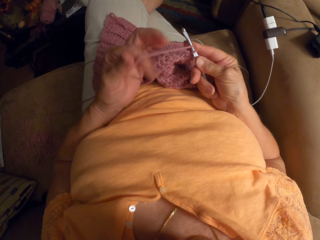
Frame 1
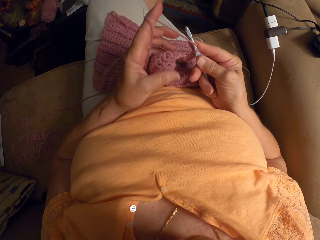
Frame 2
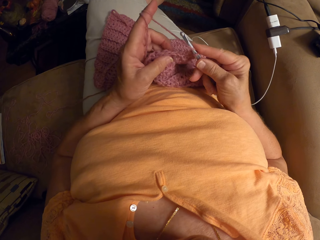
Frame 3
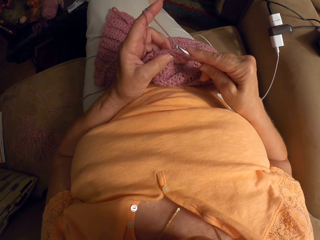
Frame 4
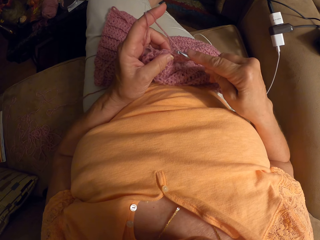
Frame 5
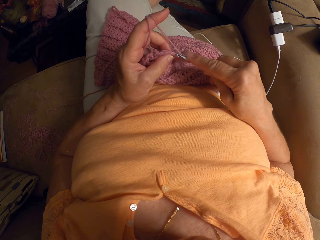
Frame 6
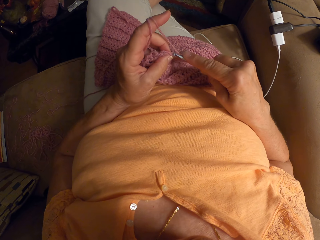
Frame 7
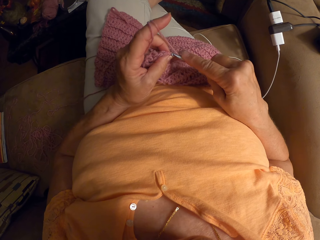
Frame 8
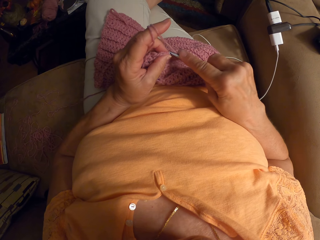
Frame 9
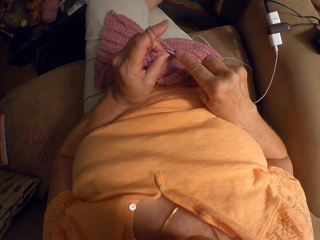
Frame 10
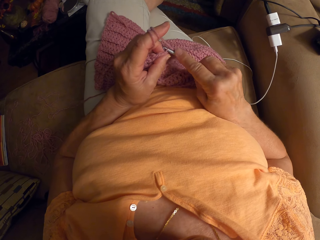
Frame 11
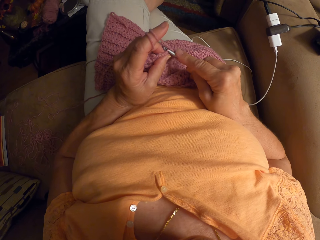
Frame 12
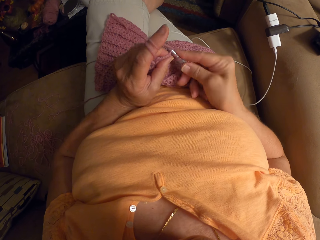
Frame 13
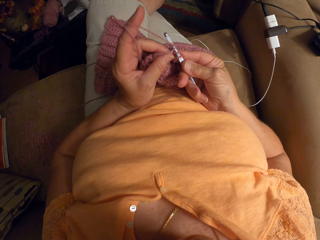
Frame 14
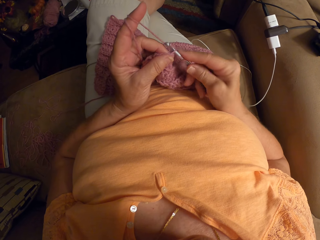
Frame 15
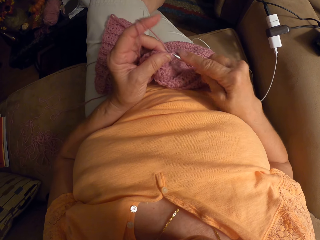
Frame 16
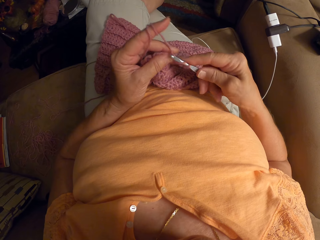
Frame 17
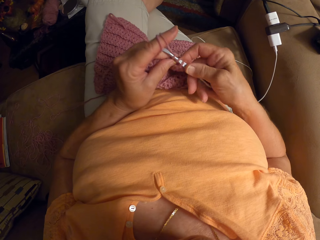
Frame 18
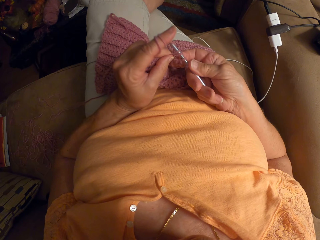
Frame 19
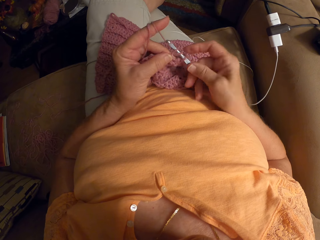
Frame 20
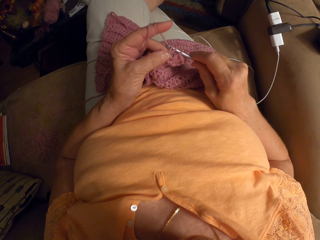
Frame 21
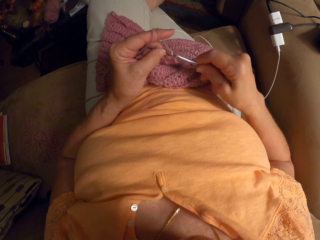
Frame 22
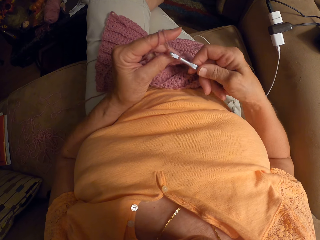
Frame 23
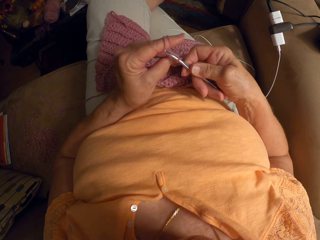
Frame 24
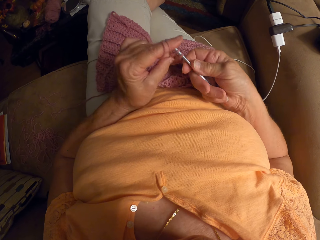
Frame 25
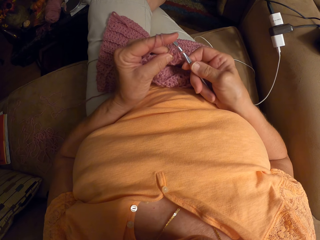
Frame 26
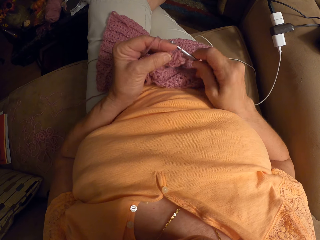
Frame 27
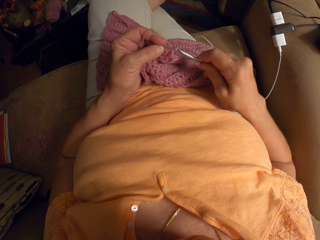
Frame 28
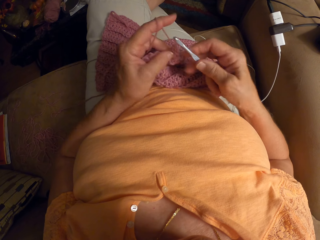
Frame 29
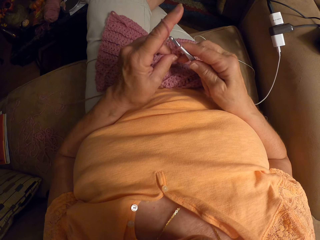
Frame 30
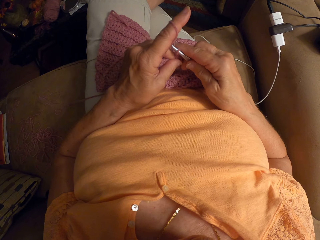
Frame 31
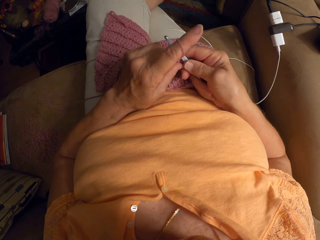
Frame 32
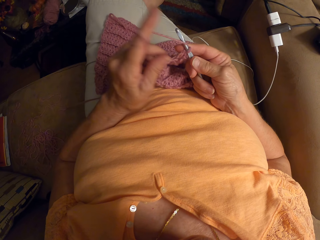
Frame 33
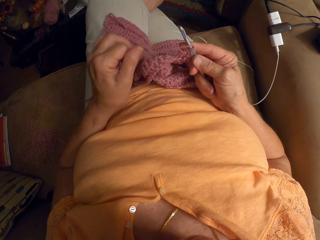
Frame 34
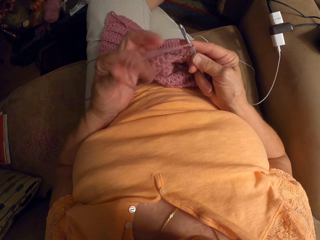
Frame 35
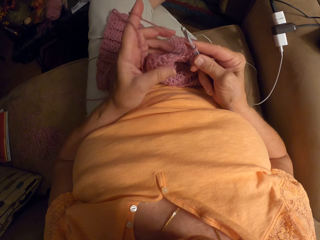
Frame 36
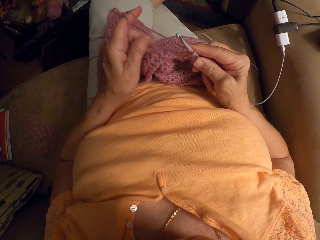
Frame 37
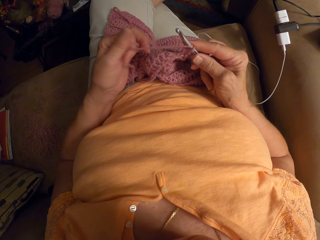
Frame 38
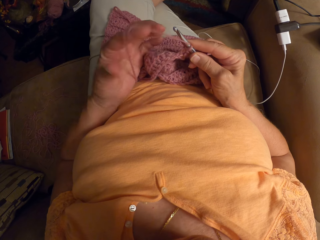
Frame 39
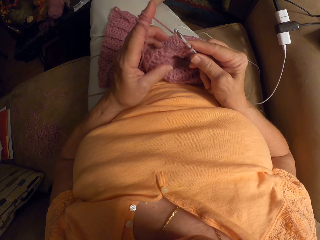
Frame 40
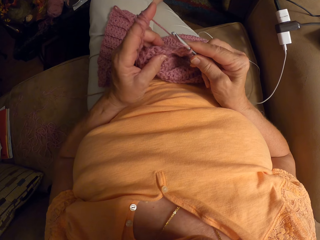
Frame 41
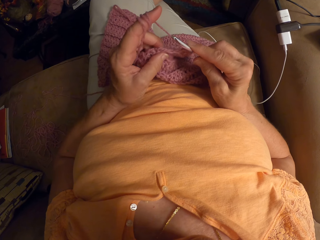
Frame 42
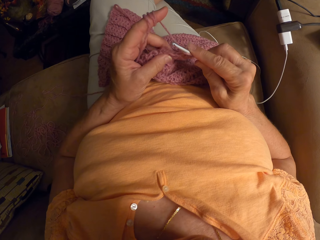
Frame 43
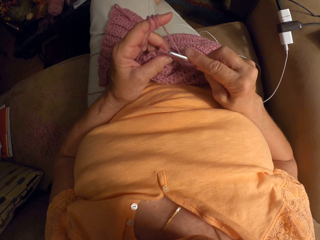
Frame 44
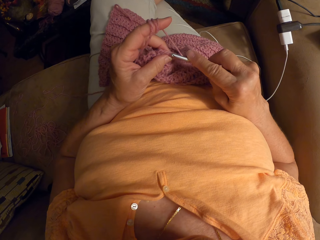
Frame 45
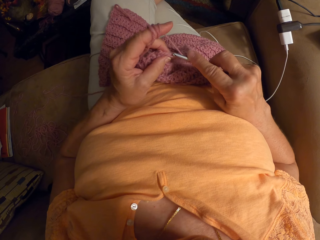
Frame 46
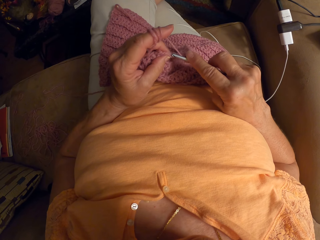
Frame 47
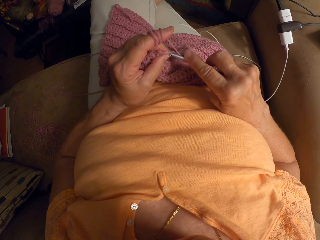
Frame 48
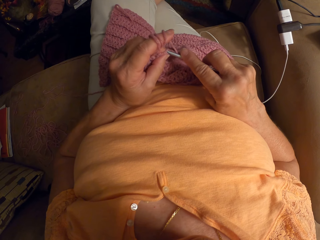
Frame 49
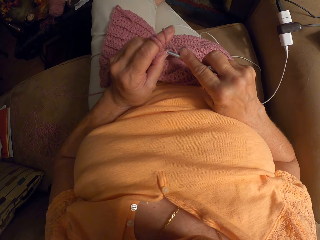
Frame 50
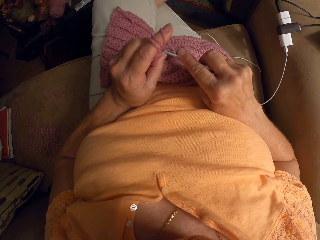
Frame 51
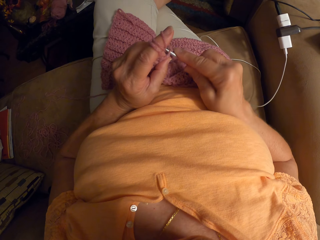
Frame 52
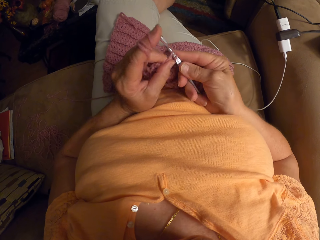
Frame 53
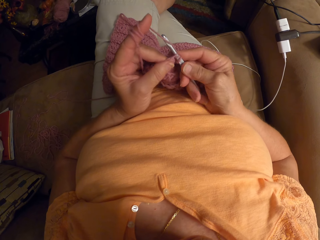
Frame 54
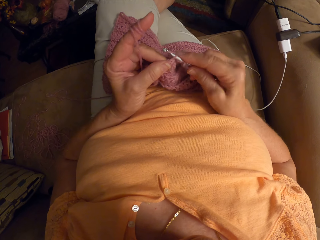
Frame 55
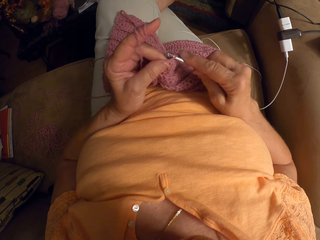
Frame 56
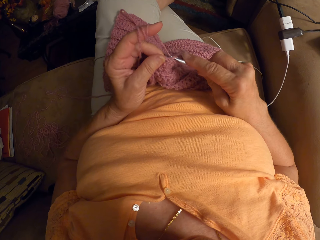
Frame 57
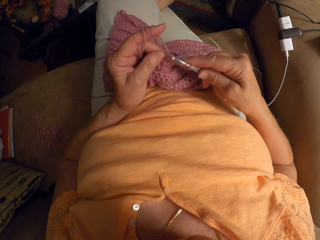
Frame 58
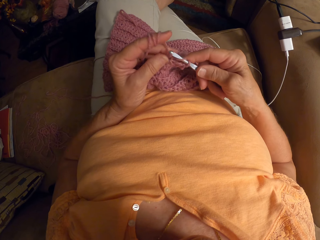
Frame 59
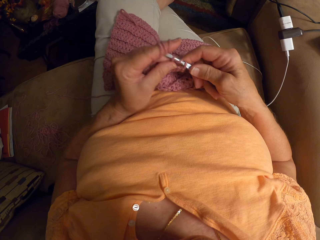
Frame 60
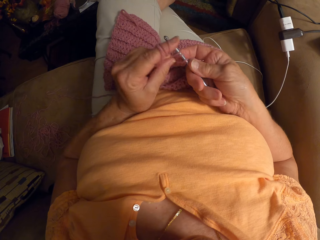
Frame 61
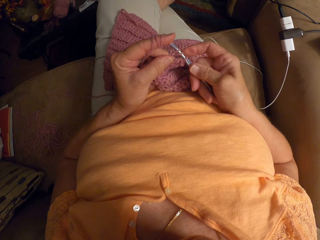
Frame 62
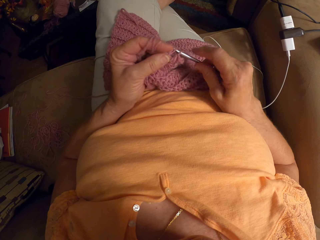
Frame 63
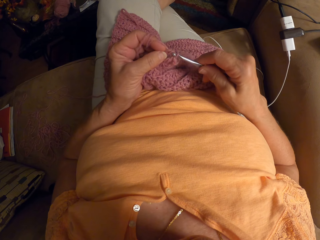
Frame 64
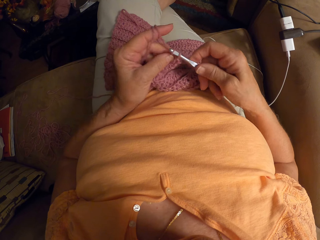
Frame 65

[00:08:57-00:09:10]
The camera wearer wraps the yarn around her left hand, on her index finger. She continues crocheting with the yarn. She interlocks the garment using the crochet hook. She wraps the yarn around her left hand, on her index finger, again. She continues crocheting with the yarn and interlocks the garment using the crochet hook again.

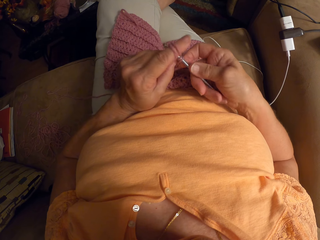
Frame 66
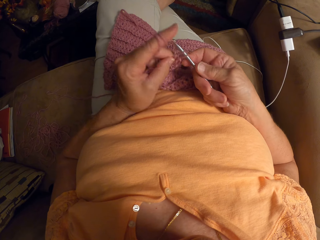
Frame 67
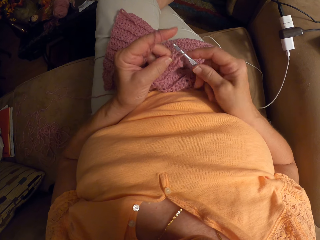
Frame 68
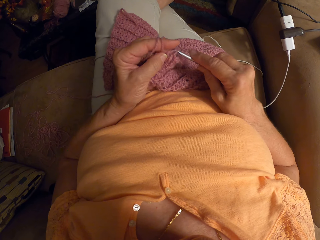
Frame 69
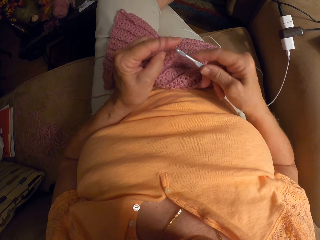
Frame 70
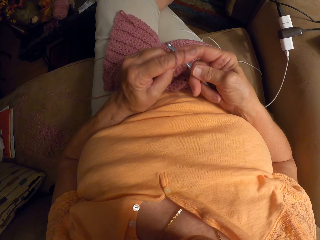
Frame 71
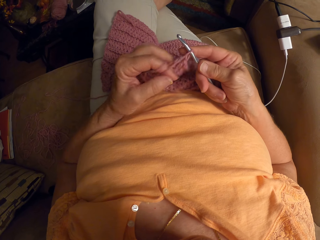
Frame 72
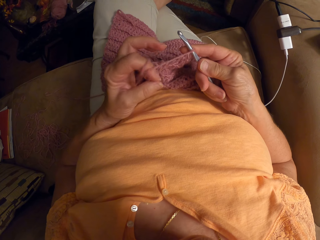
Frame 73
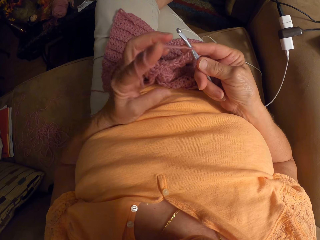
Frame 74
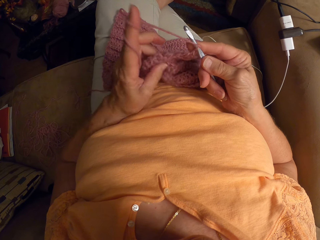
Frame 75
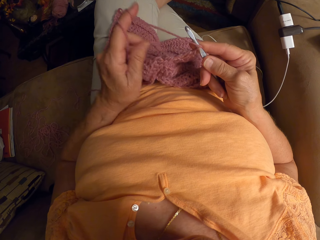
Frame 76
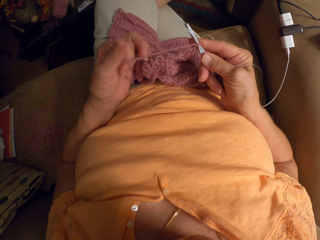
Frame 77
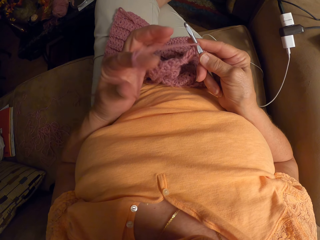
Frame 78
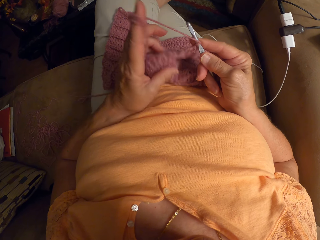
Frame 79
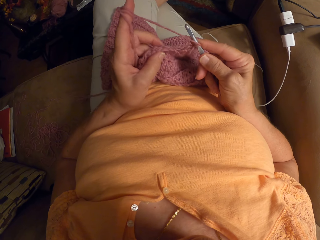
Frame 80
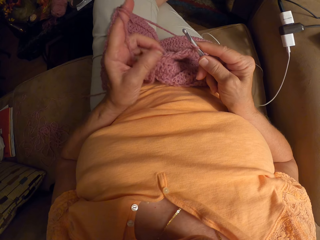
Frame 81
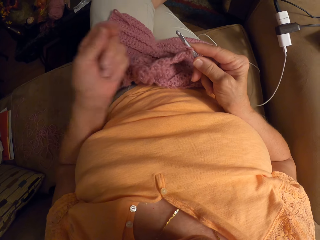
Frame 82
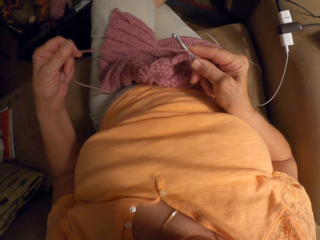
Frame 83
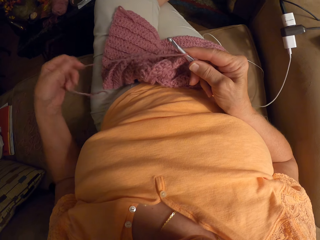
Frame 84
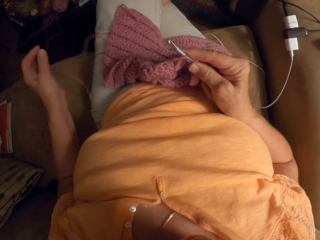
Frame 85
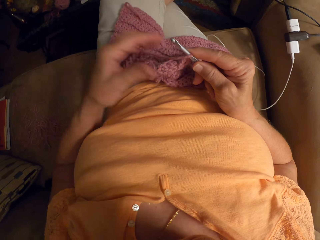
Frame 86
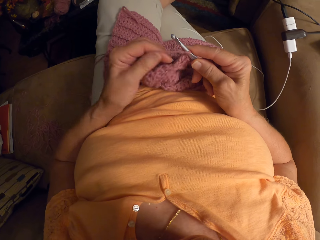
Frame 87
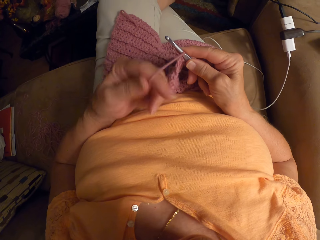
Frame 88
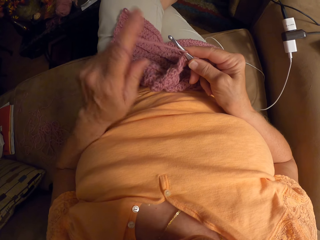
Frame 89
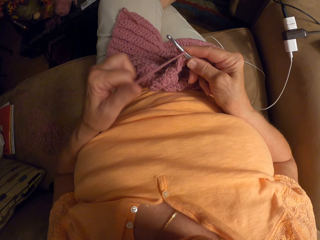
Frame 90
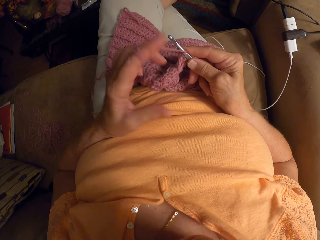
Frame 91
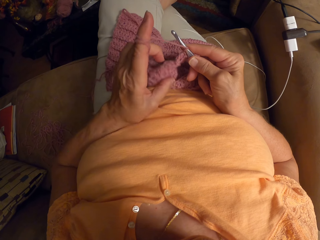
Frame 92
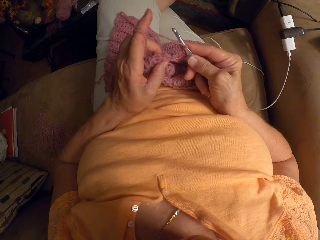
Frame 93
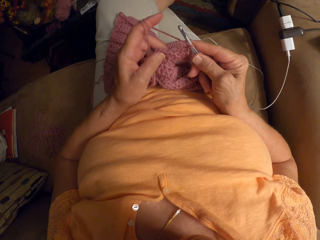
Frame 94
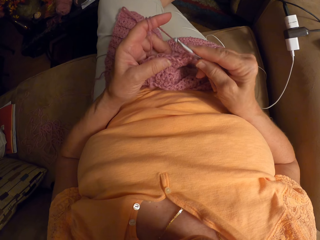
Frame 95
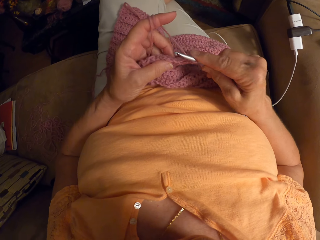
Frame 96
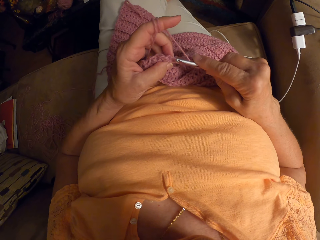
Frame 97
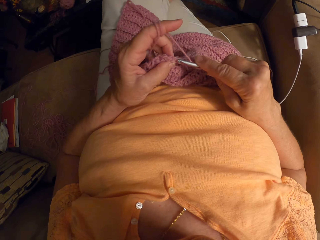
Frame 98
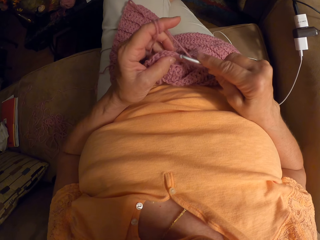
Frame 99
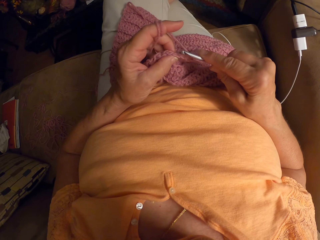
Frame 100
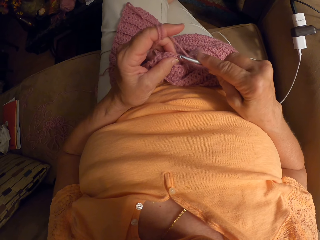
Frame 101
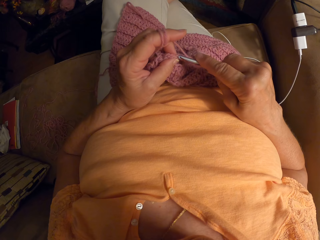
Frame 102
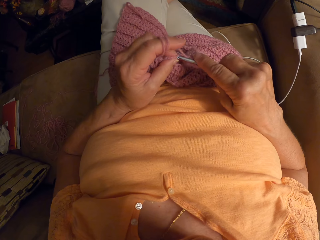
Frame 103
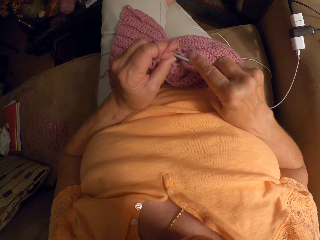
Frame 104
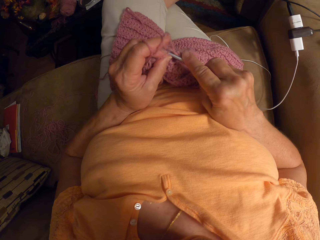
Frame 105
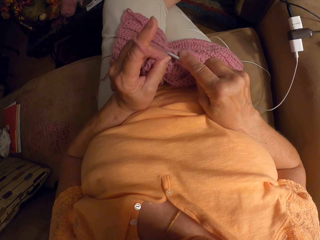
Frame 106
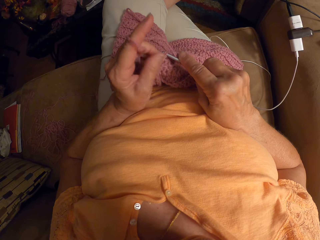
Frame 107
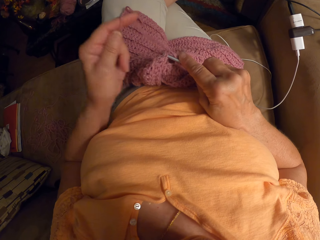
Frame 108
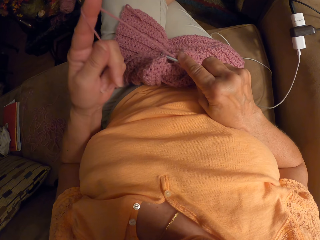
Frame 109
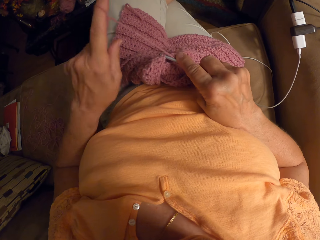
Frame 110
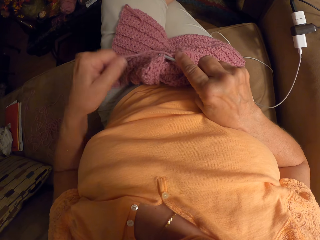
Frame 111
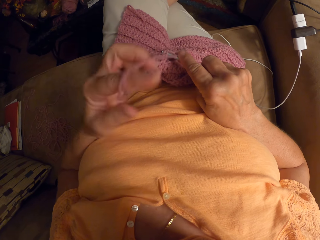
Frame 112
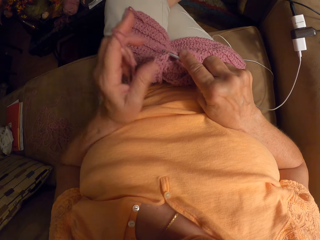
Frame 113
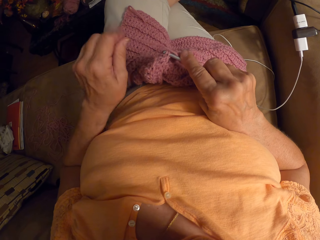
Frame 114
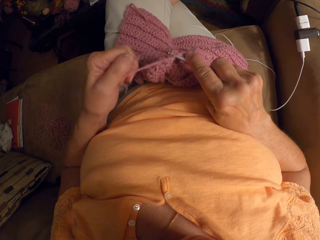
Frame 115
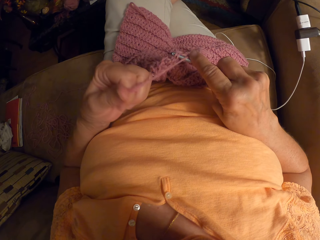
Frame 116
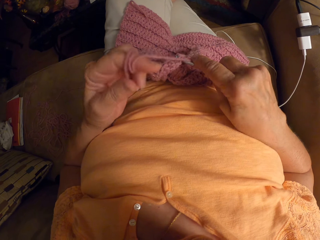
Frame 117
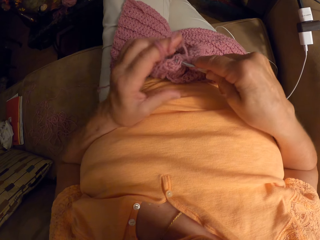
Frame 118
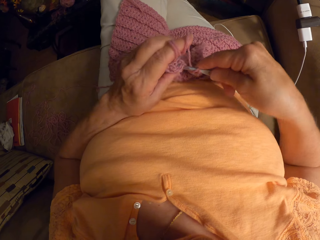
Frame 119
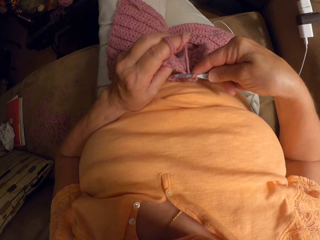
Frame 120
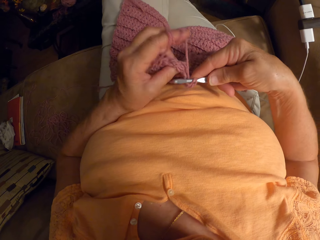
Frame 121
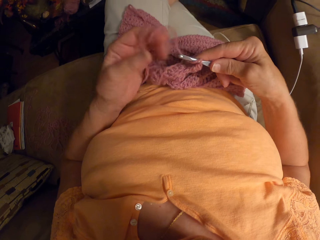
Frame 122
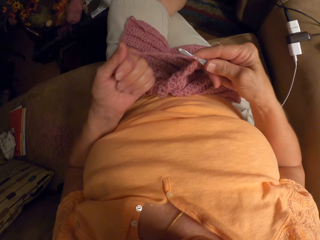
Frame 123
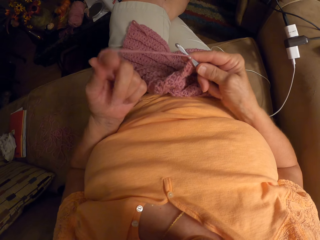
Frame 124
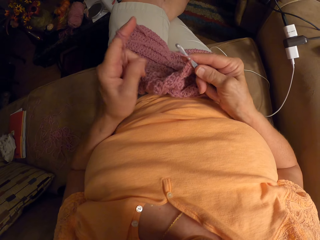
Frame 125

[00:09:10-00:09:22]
The camera wearer wraps the yarn around her left hand, on her index finger. She adjusts the yarn with her left hand. She wraps the yarn around her left hand. She weaves. She adjusts the yarn.
